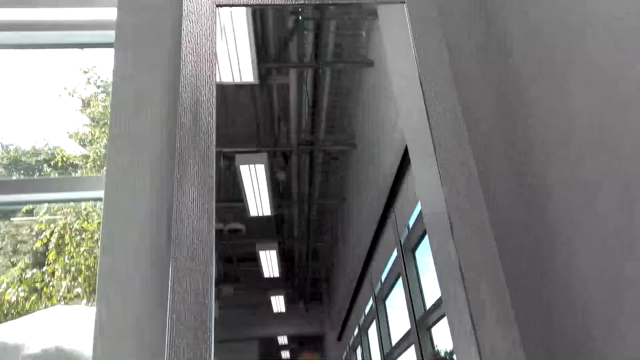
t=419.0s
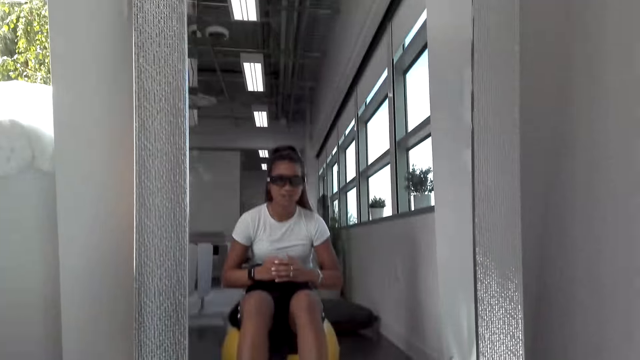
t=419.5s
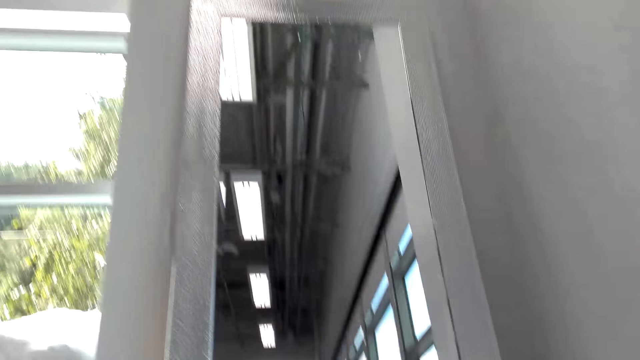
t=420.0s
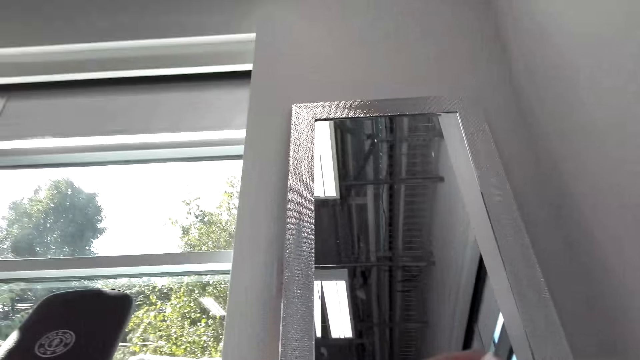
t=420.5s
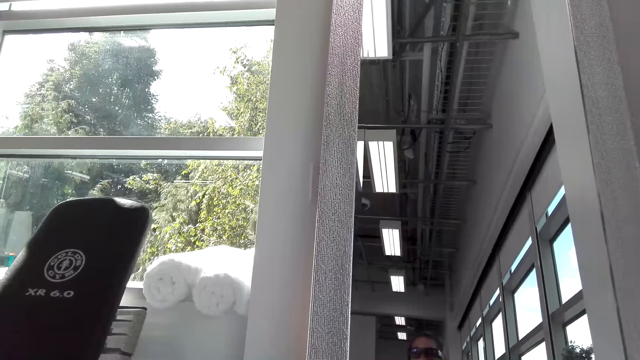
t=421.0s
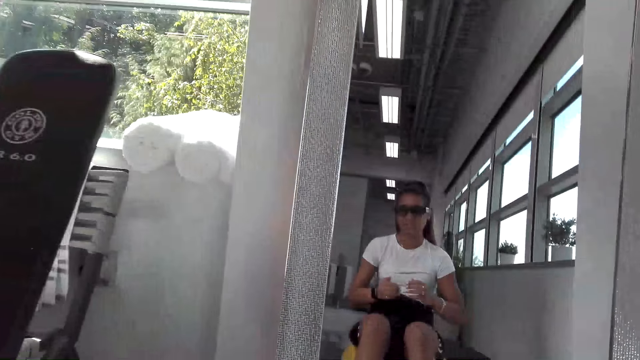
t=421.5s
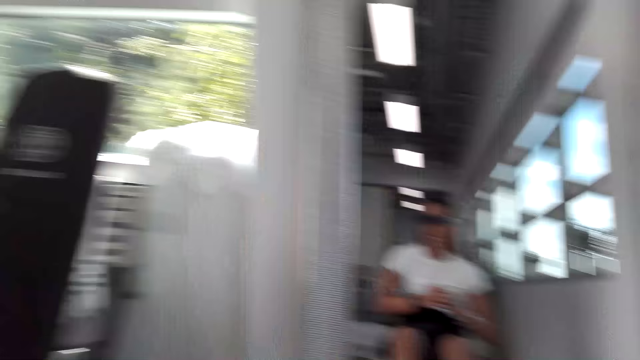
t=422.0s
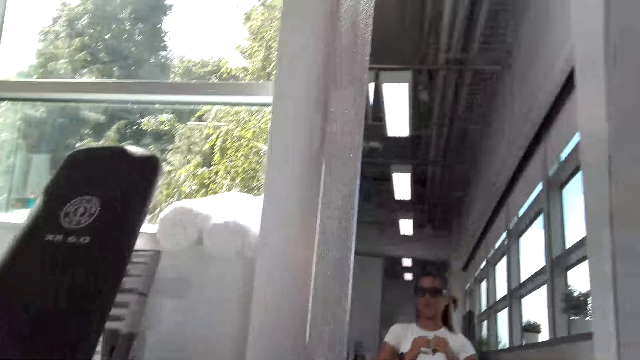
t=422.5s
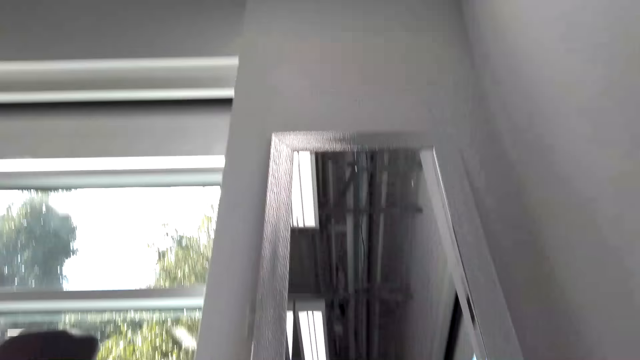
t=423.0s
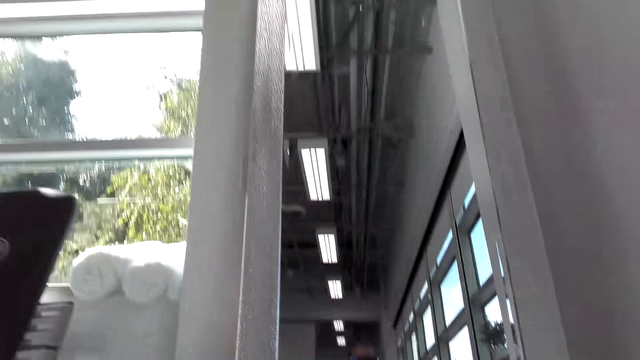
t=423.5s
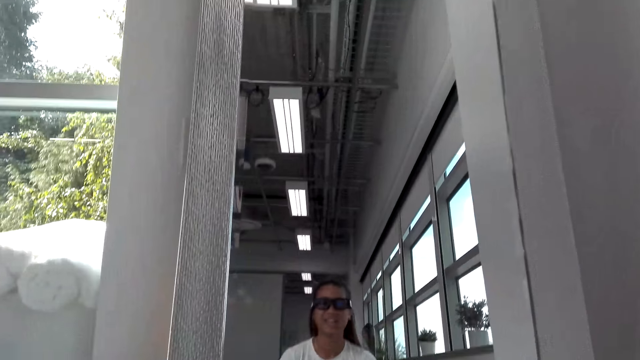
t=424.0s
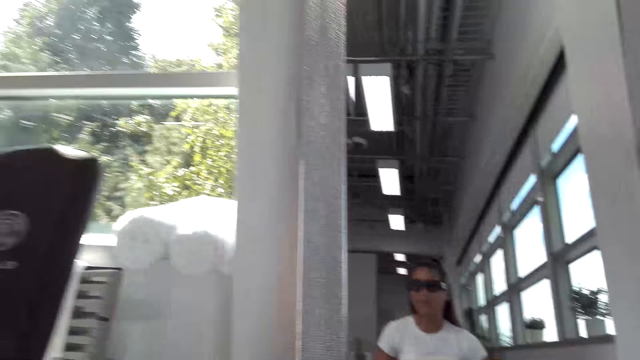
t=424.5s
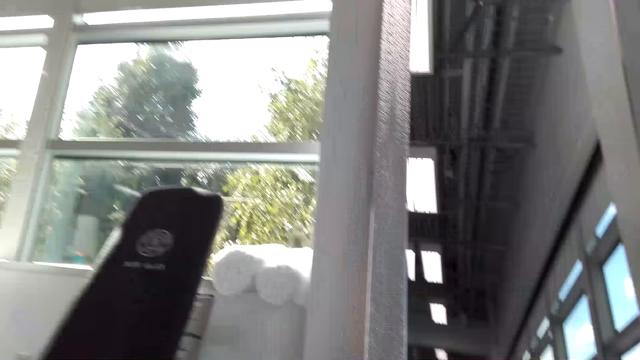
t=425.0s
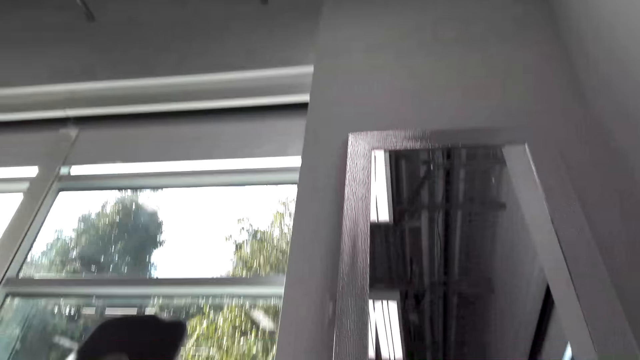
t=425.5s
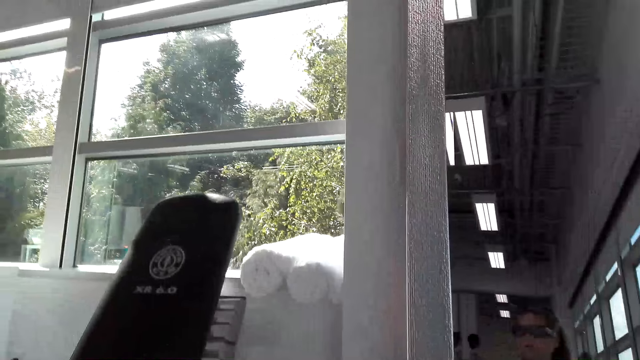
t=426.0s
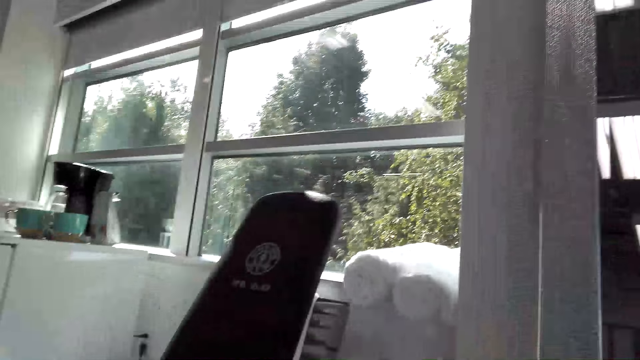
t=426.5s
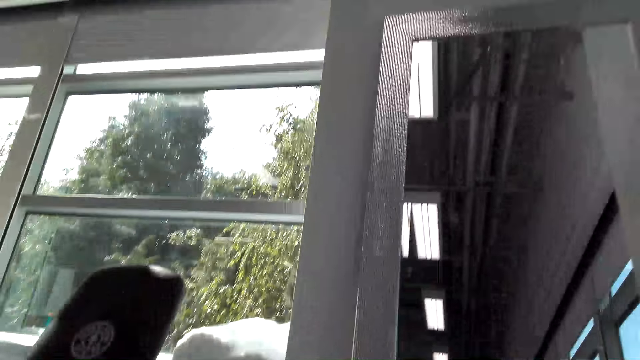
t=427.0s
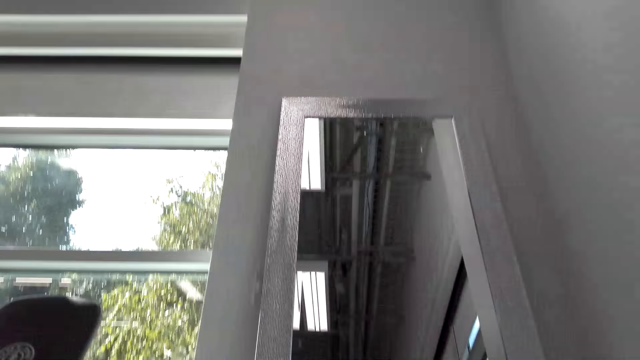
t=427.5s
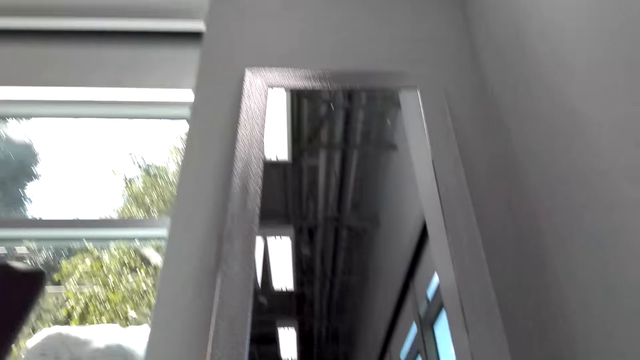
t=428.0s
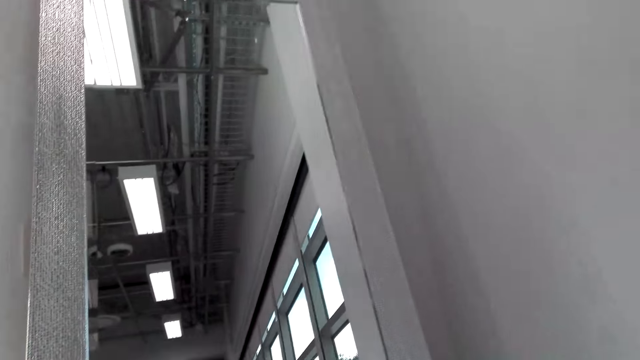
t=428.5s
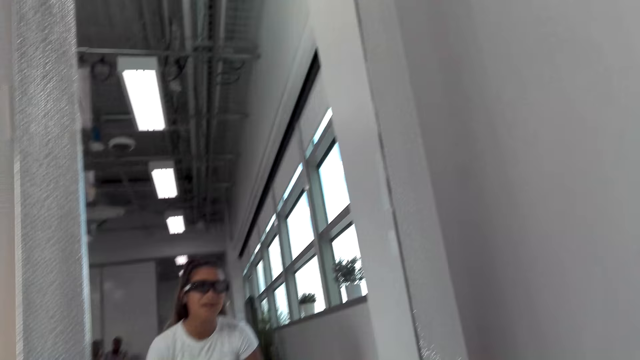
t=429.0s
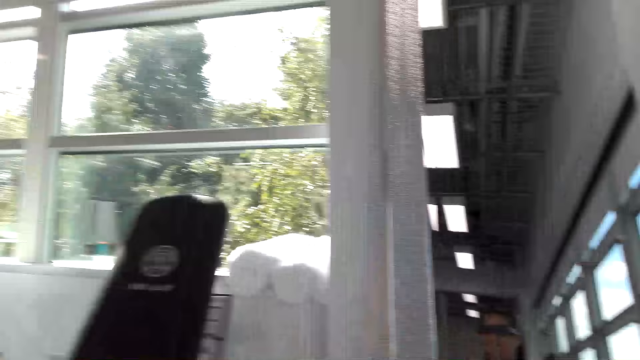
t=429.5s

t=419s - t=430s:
A man converses with the camera wearer. The camera wearer converses with the man.

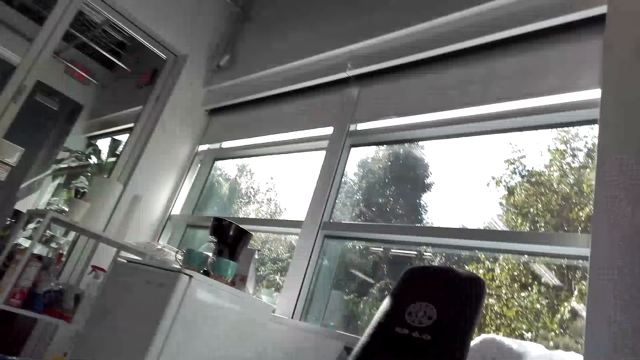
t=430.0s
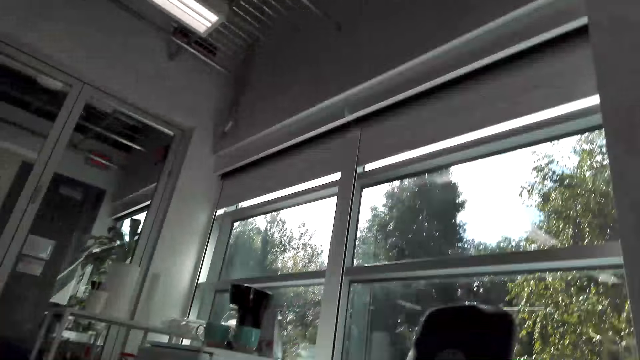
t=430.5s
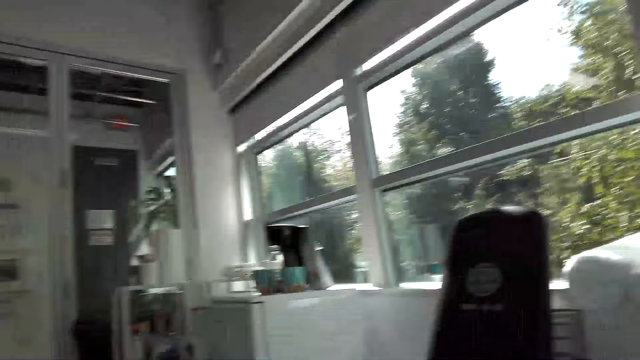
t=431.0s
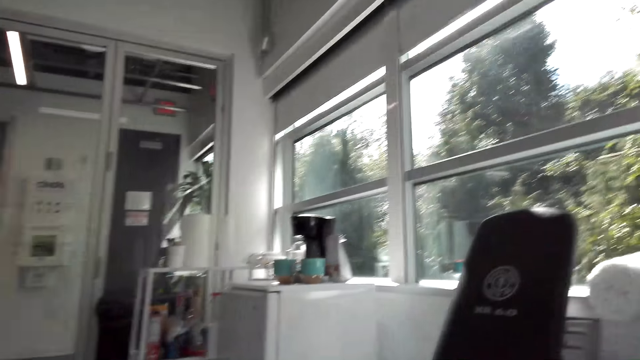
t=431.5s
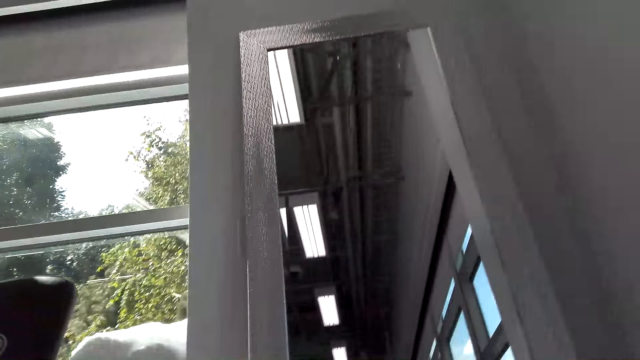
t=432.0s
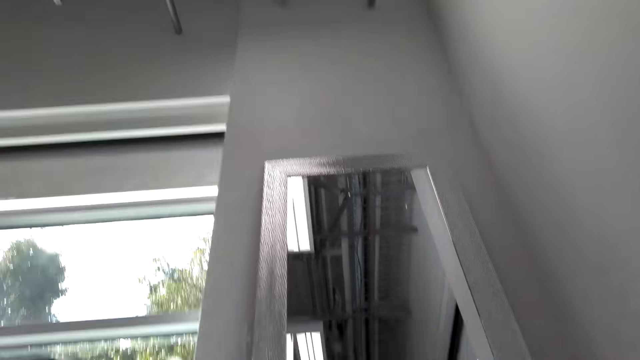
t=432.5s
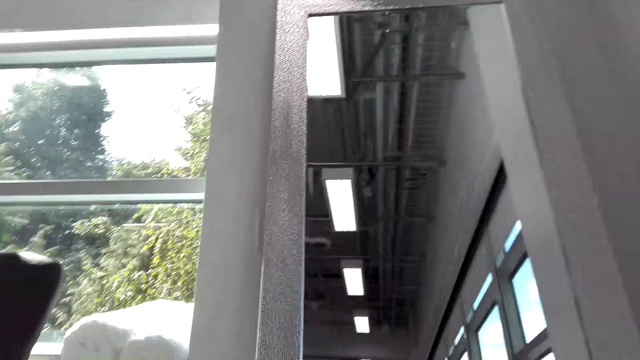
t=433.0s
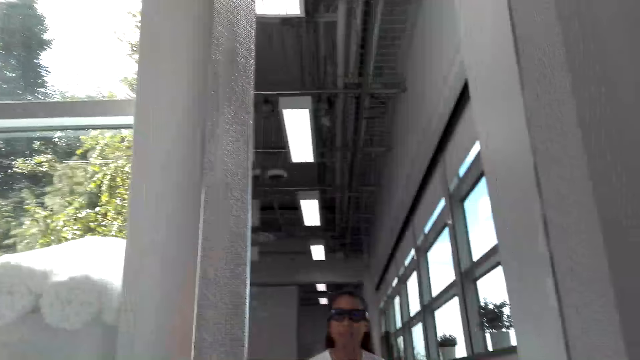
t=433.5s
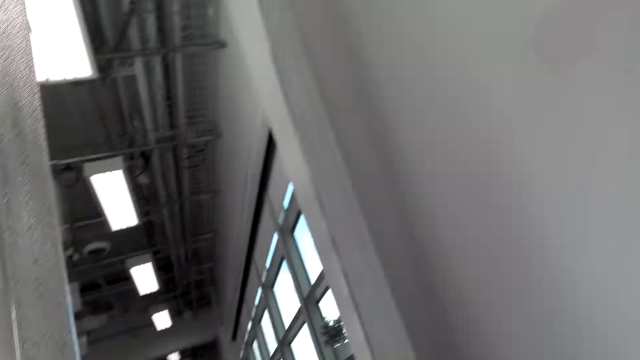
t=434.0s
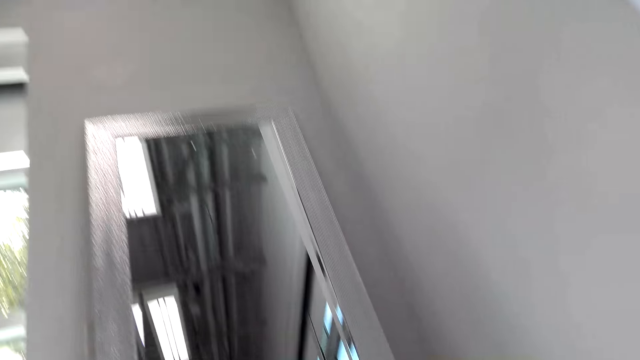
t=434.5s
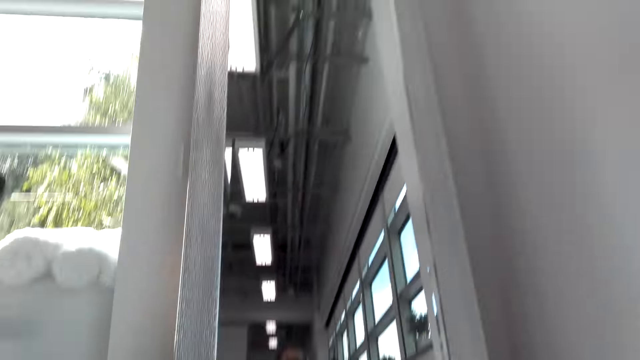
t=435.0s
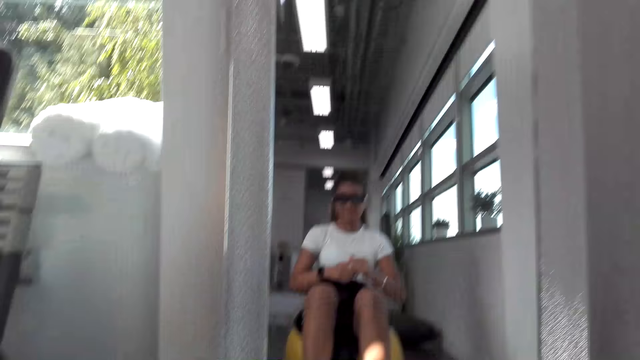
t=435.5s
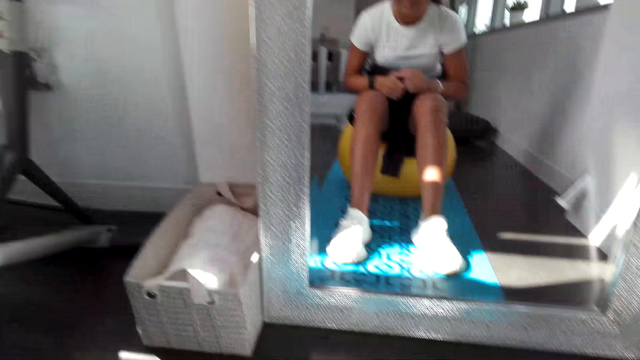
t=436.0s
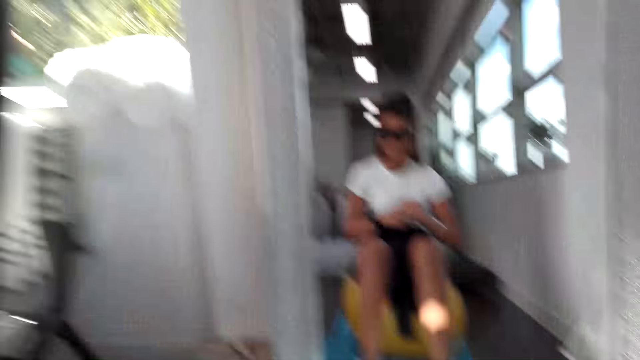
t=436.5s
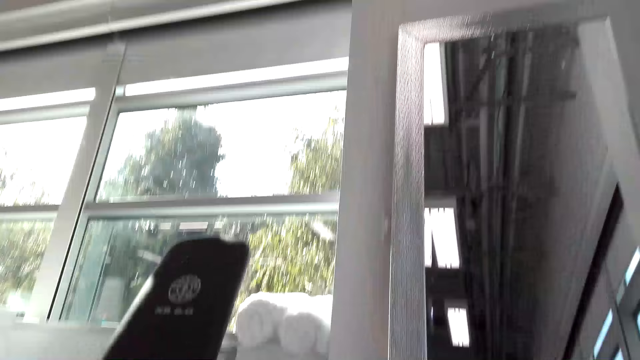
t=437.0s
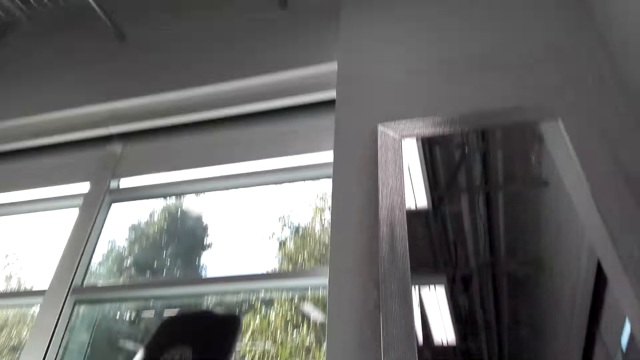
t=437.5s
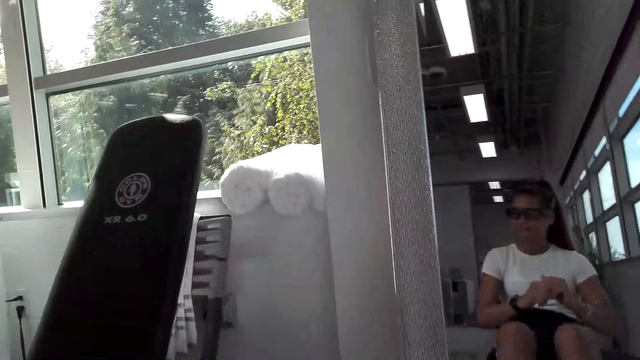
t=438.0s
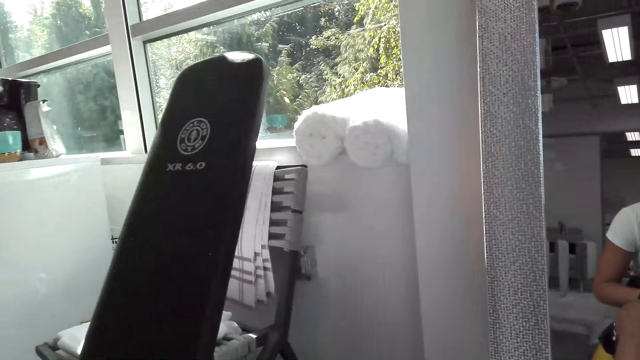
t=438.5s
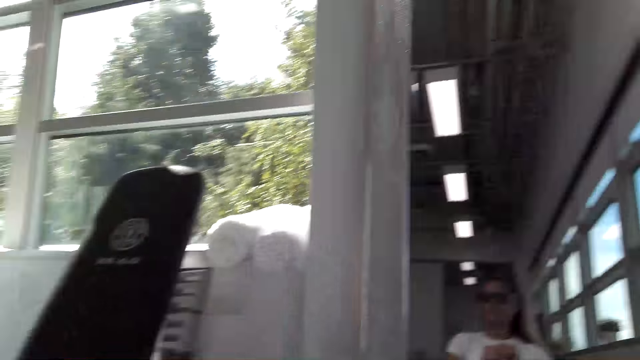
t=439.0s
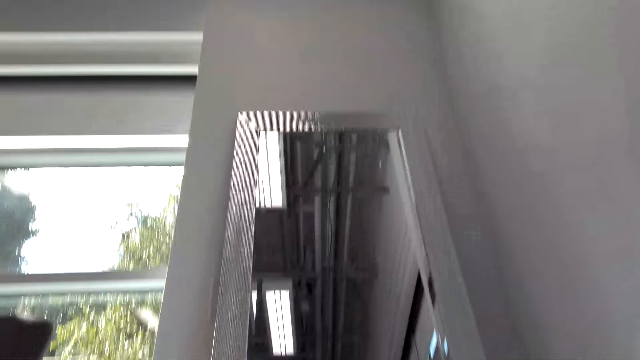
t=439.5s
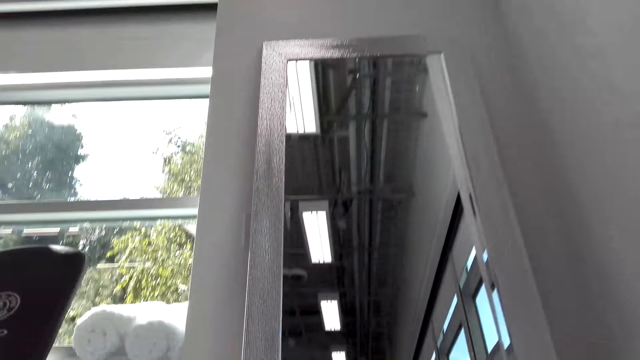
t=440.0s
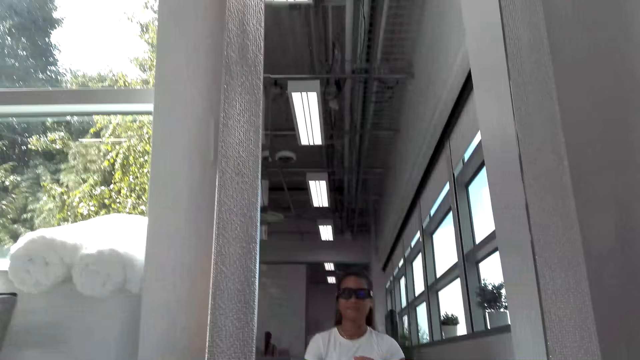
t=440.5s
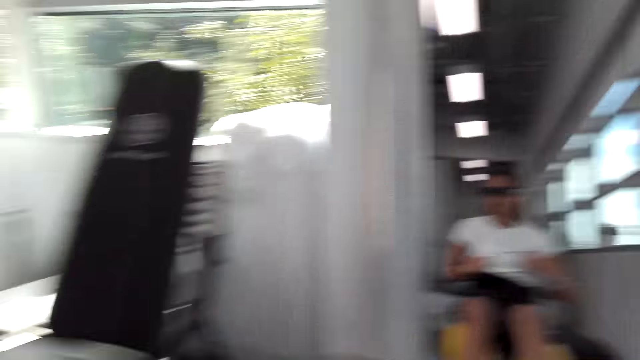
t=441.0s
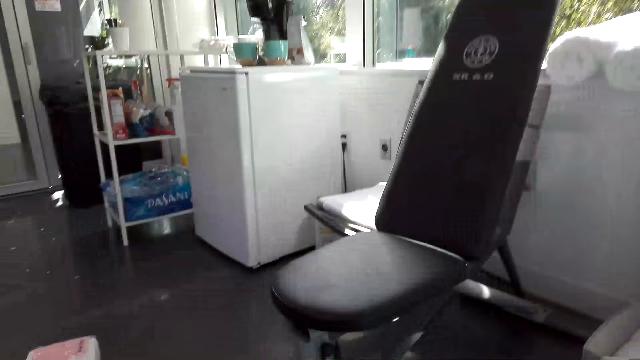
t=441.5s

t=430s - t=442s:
A man converses with the camera wearer. The camera wearer converses with the man. They look at the mirror. The man converses with the camera wearer.
